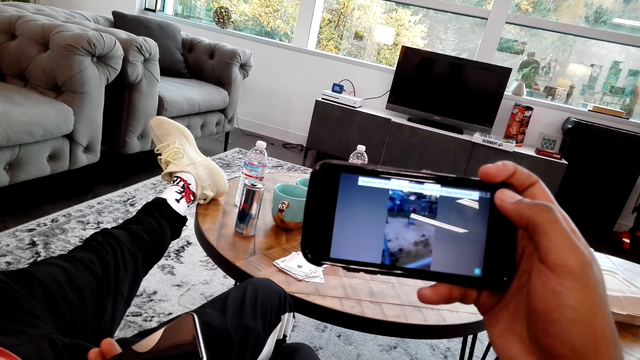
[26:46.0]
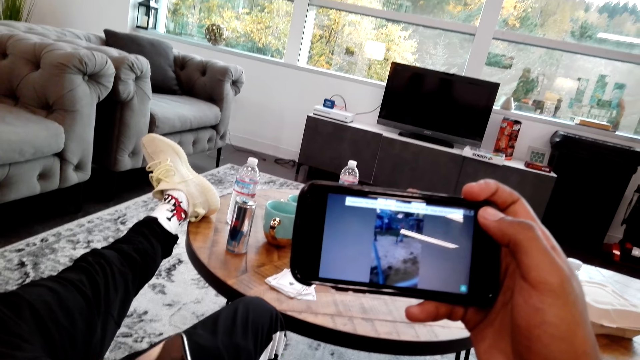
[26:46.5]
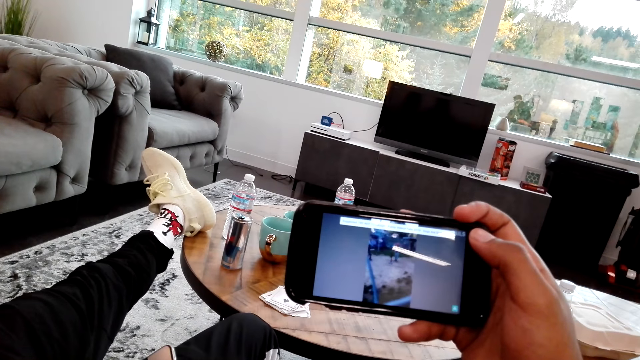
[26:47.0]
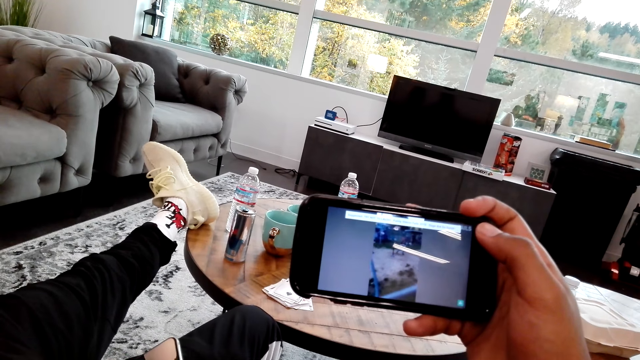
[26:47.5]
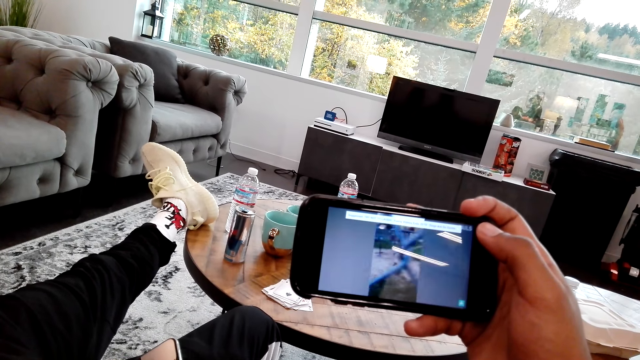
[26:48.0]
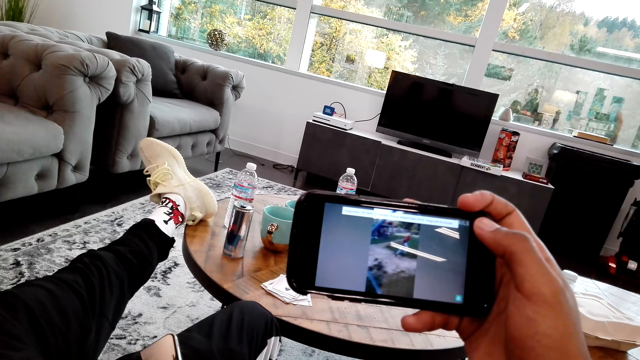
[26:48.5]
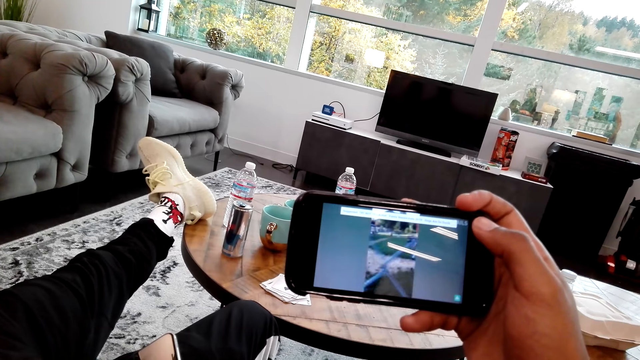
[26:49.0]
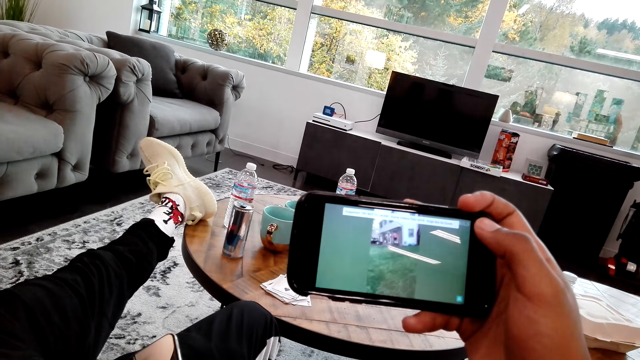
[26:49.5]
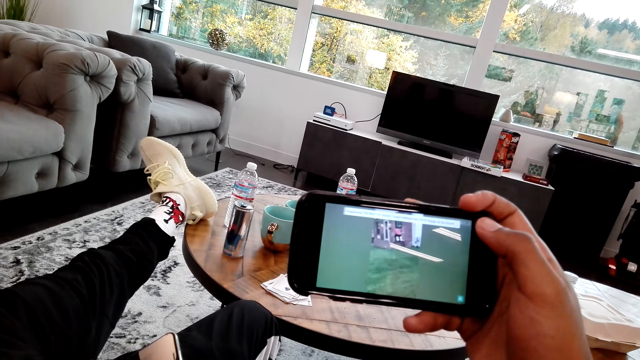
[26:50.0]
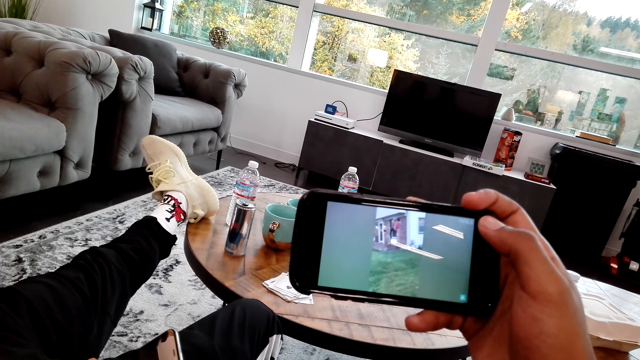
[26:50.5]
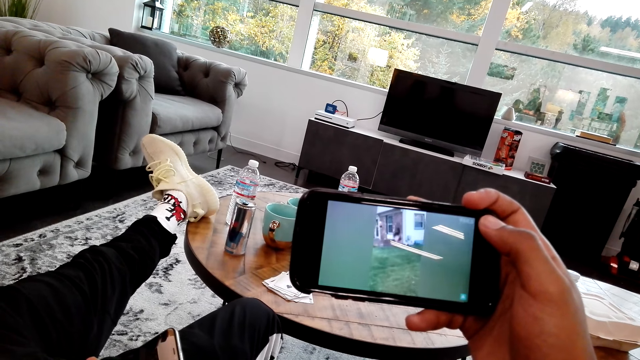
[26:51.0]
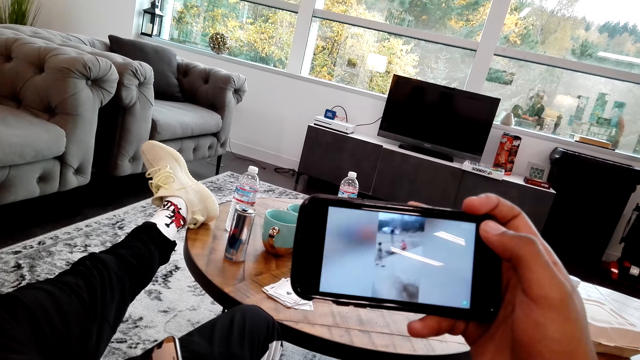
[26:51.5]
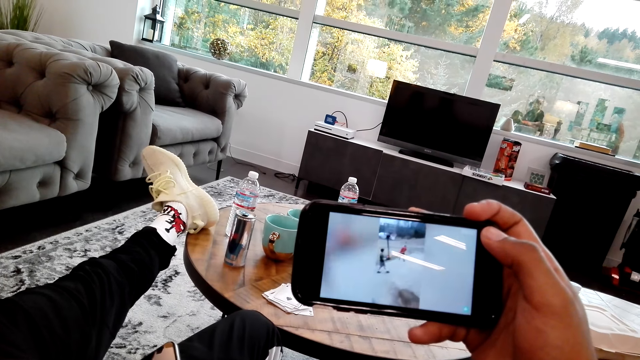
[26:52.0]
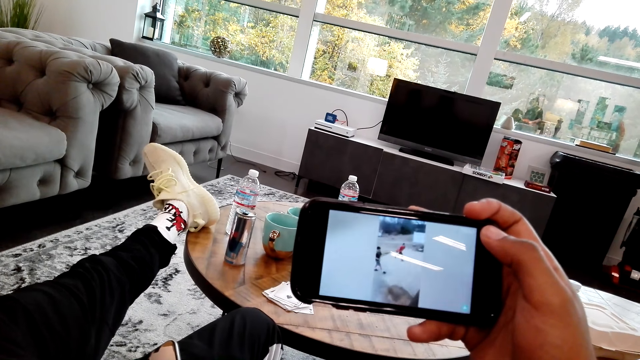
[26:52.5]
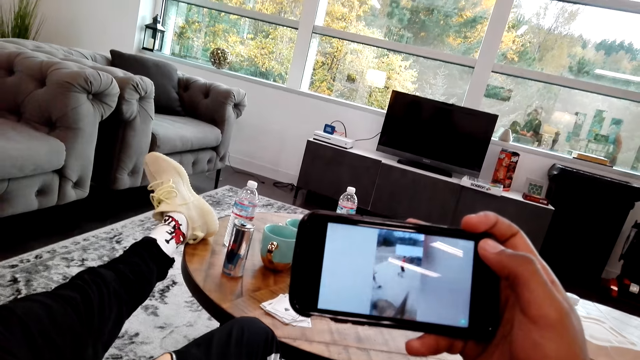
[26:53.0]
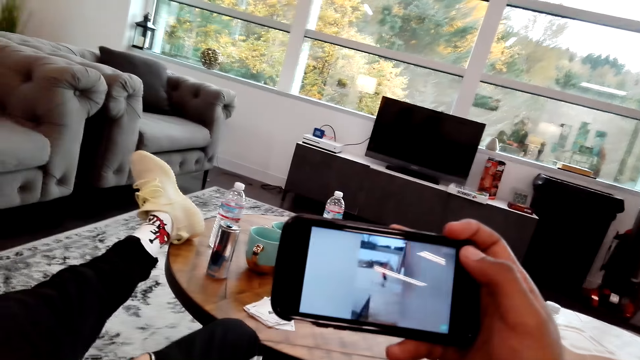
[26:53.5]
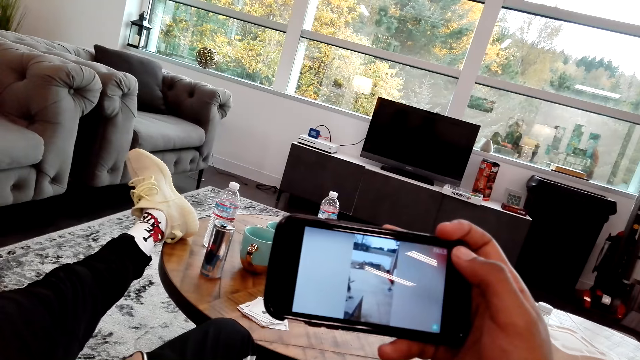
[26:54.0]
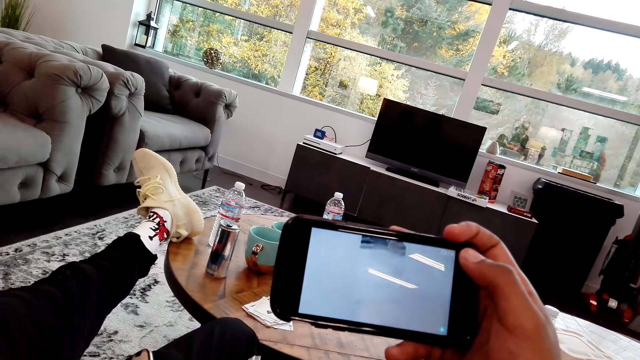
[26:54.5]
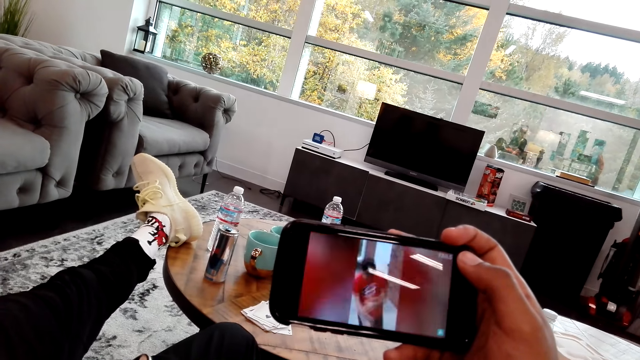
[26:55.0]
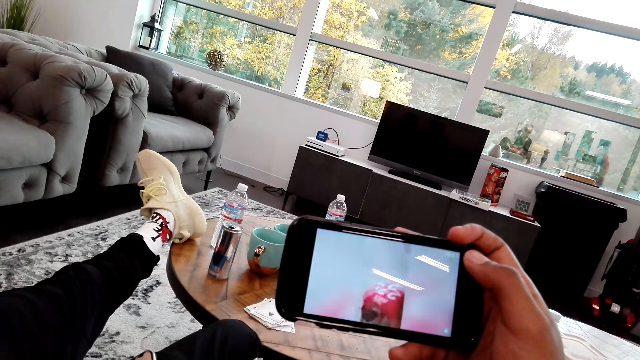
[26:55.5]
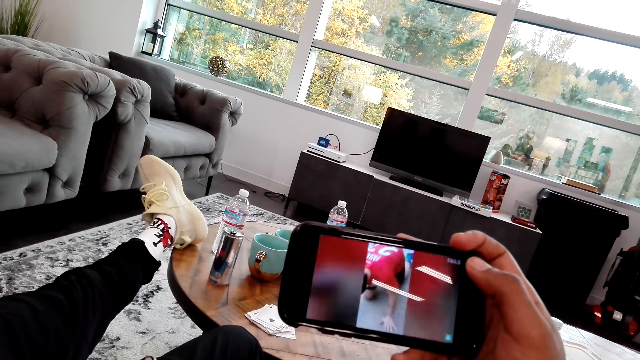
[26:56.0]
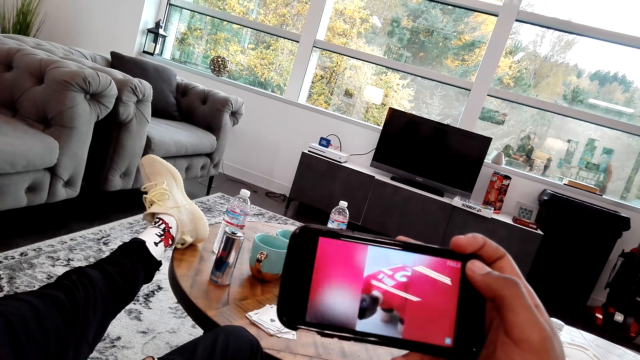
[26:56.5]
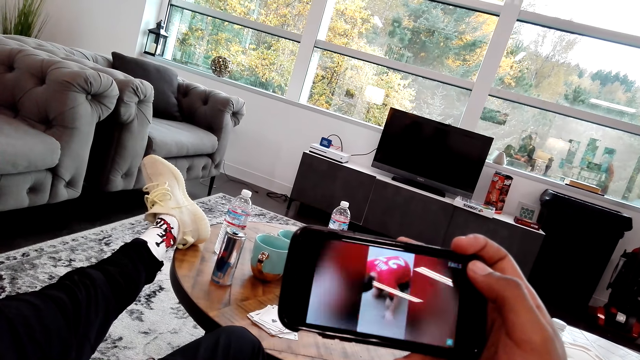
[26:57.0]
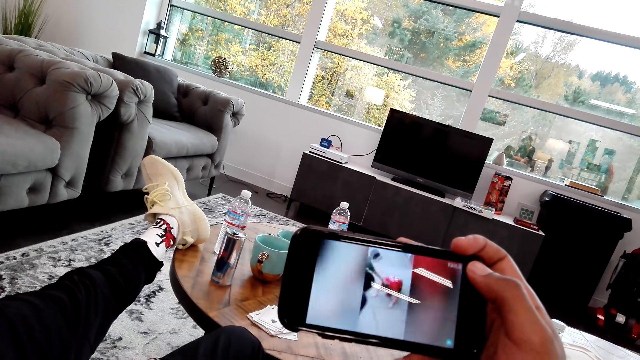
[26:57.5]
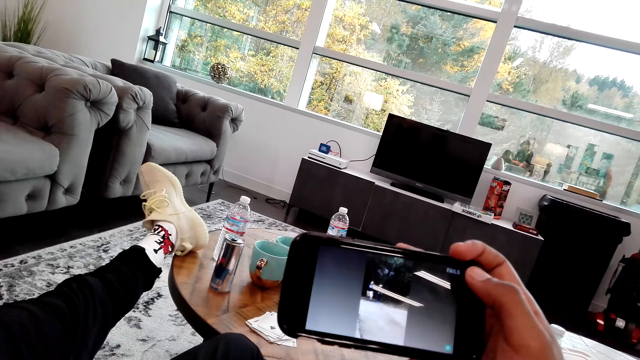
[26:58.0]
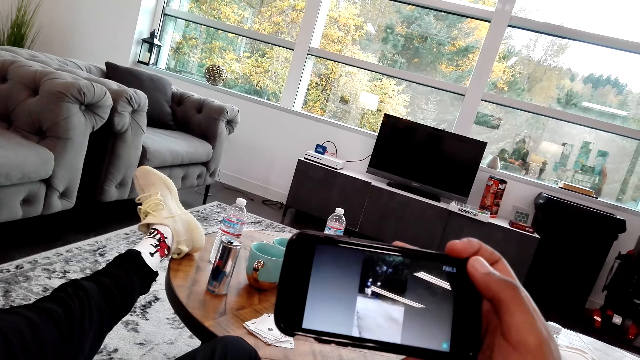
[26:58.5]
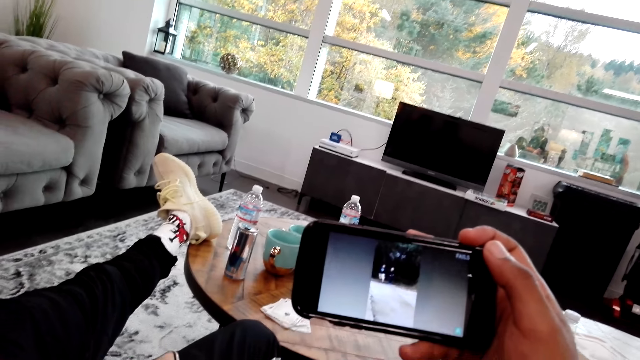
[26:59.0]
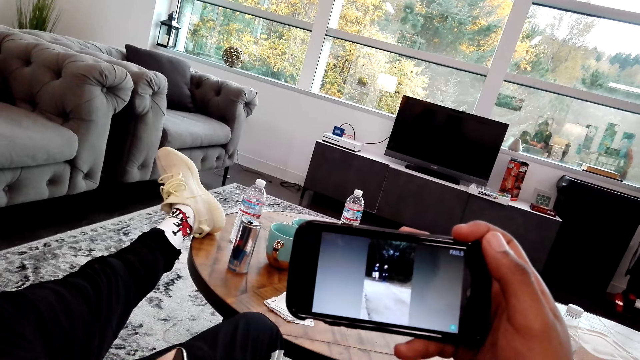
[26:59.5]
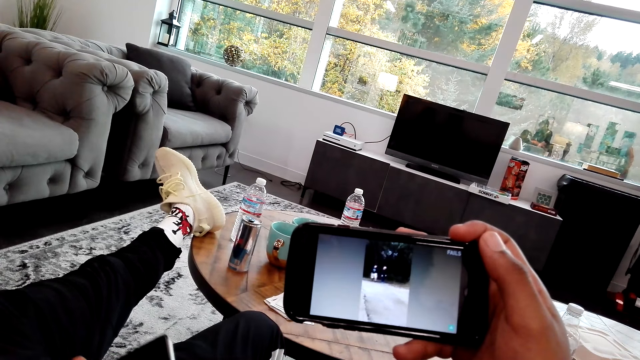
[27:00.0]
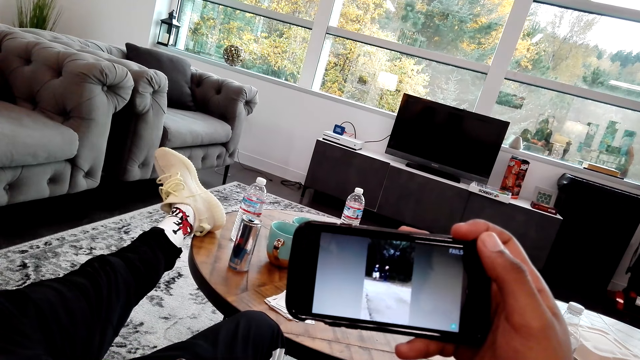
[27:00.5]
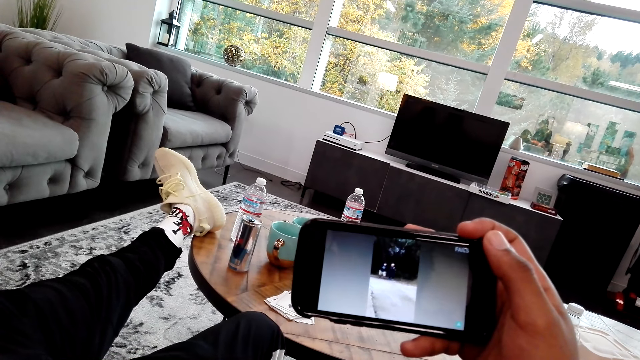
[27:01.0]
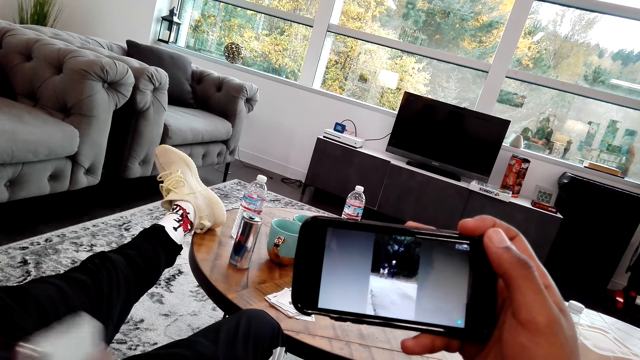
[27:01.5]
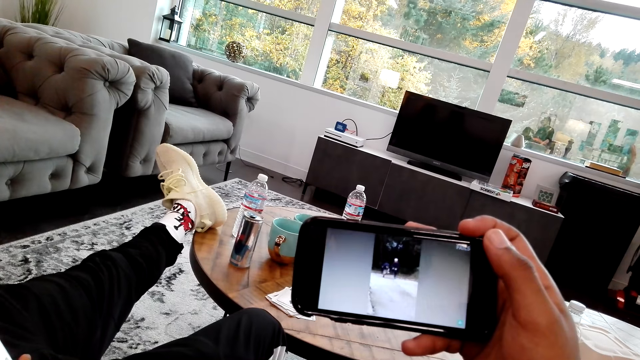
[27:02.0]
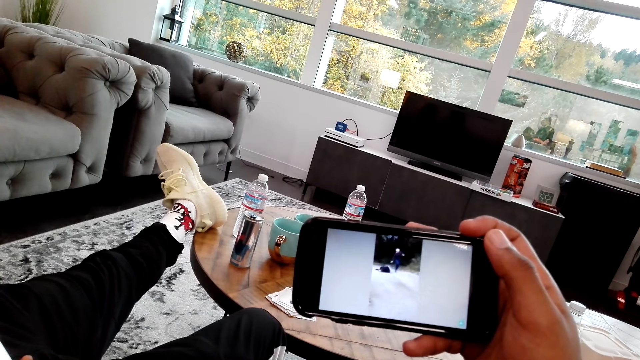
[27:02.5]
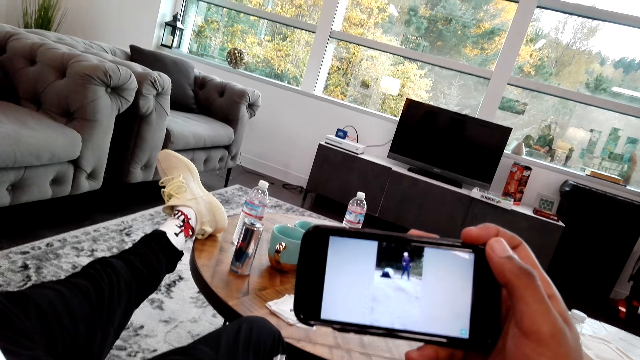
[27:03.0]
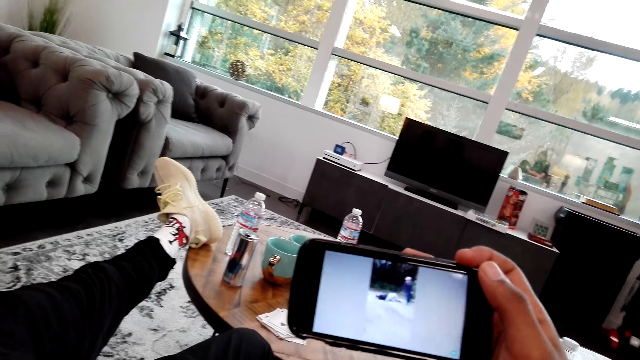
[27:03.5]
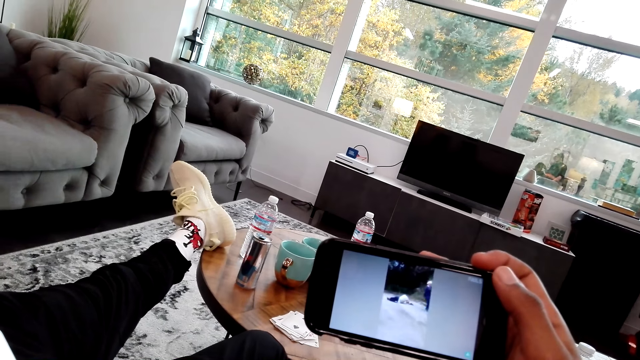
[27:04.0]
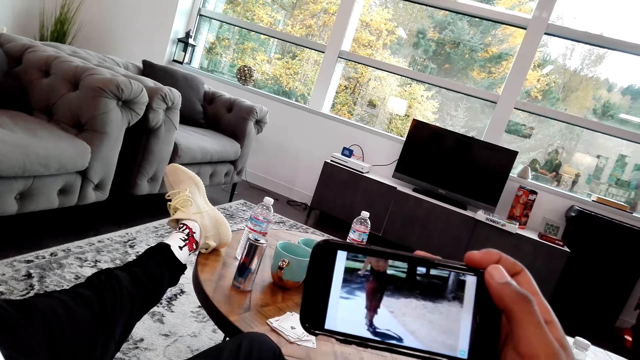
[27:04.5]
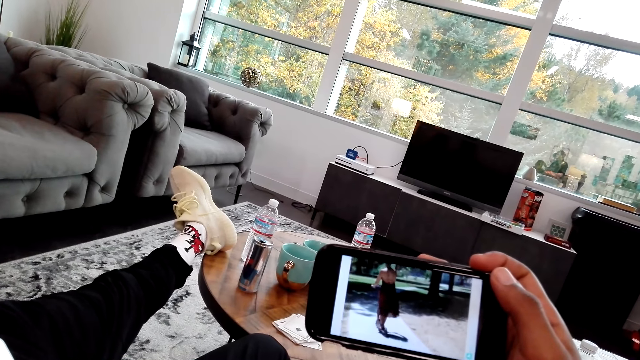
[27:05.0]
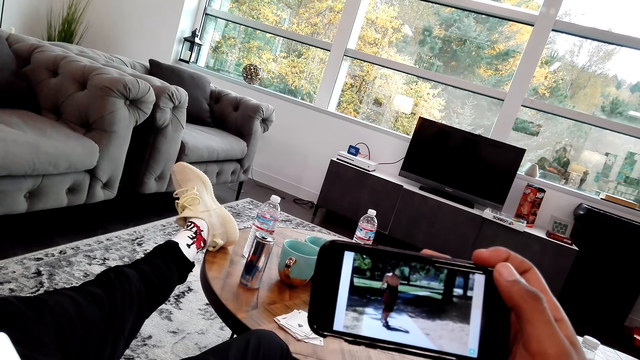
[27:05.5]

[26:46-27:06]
A man talks to the camera wearer. The camera wearer talks to another man. They watch a video on the phone.
